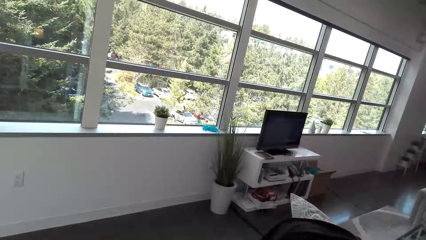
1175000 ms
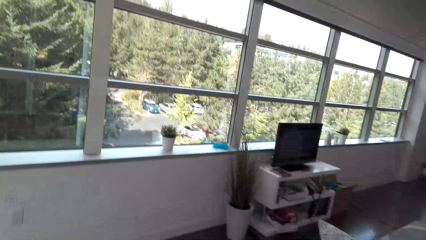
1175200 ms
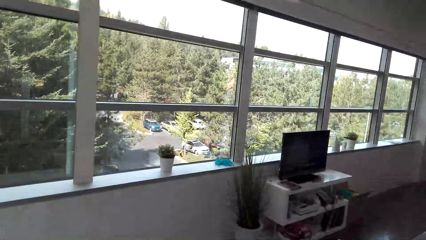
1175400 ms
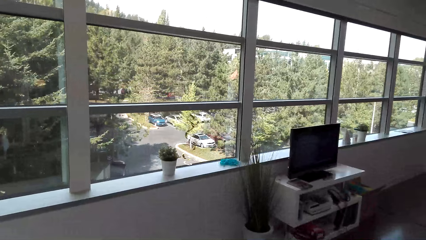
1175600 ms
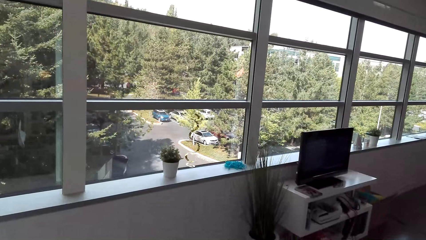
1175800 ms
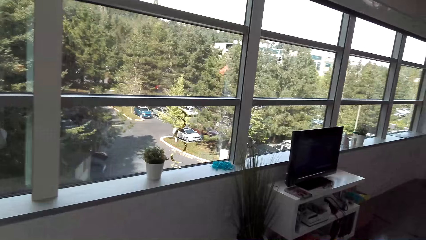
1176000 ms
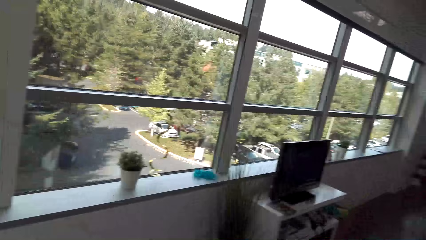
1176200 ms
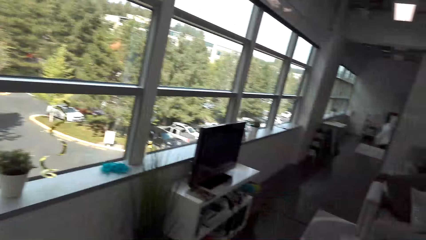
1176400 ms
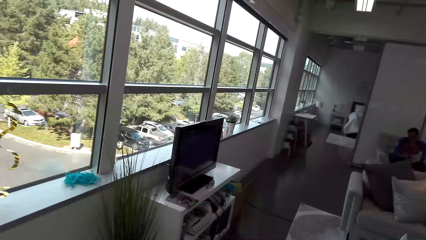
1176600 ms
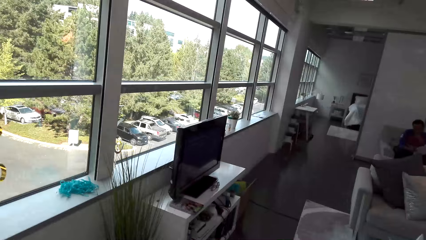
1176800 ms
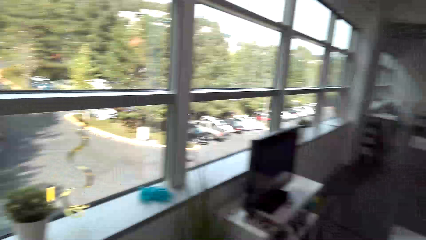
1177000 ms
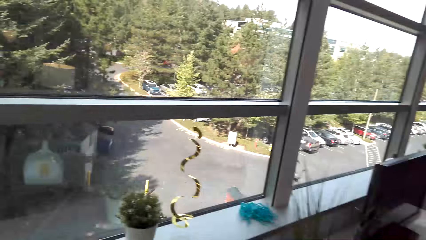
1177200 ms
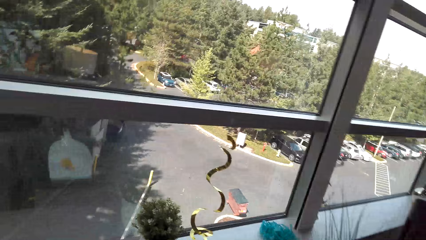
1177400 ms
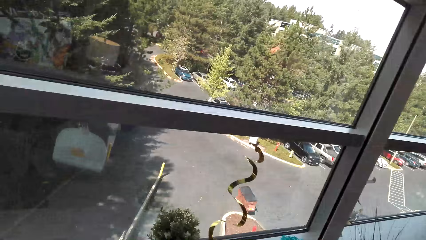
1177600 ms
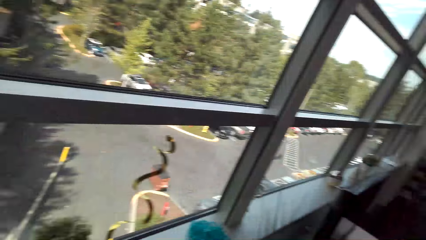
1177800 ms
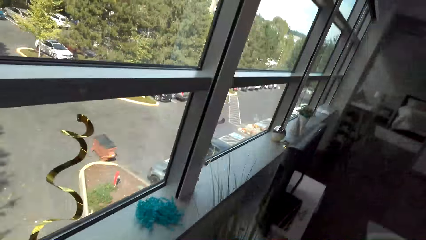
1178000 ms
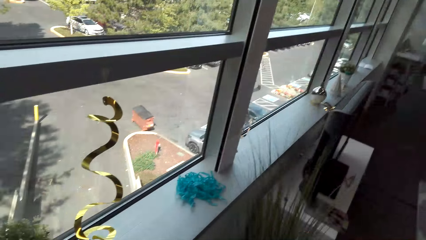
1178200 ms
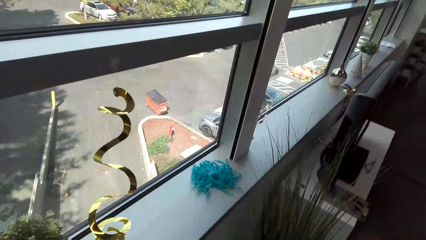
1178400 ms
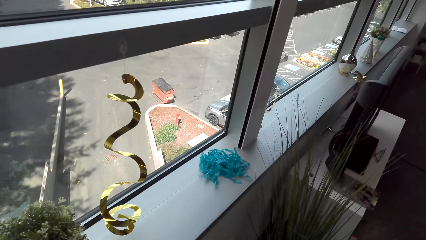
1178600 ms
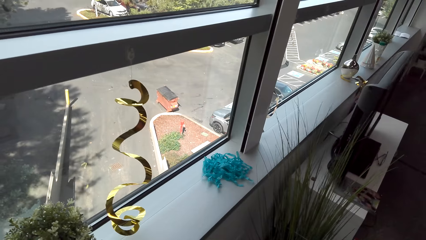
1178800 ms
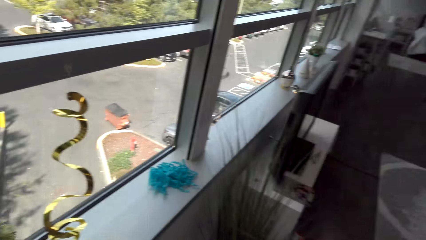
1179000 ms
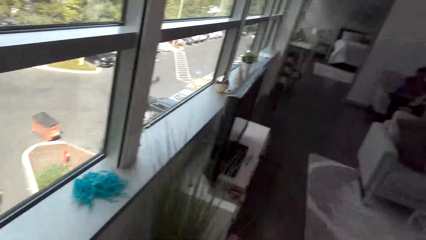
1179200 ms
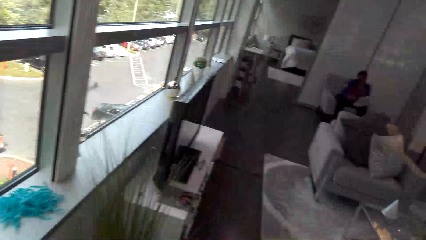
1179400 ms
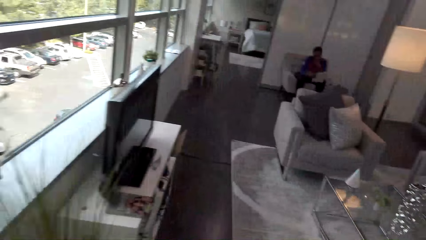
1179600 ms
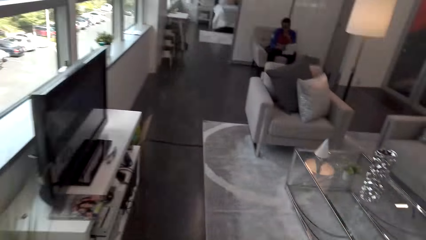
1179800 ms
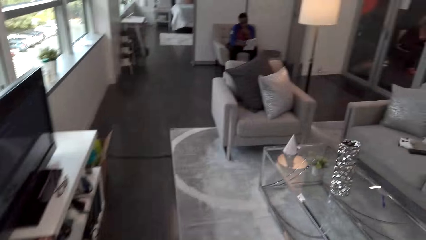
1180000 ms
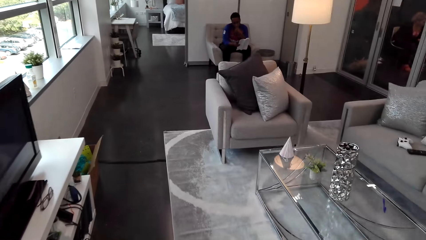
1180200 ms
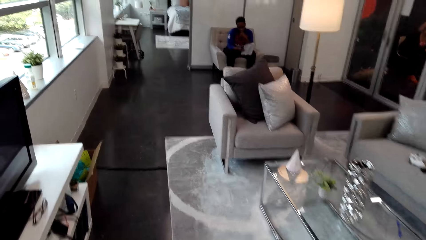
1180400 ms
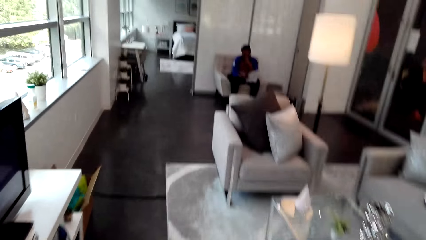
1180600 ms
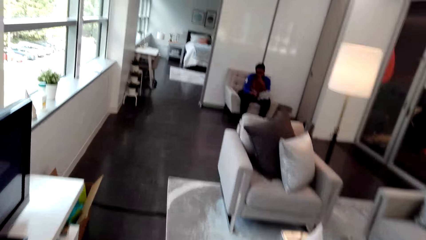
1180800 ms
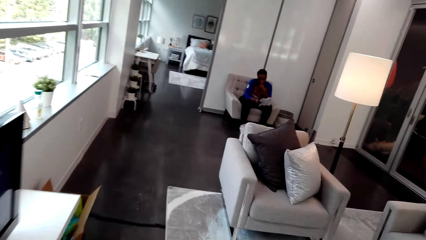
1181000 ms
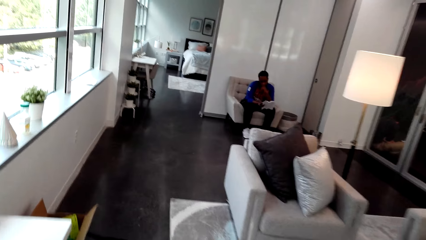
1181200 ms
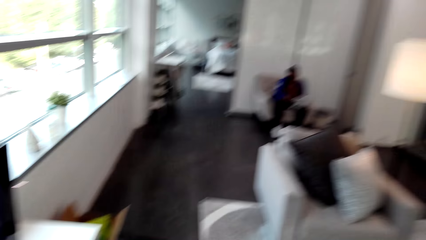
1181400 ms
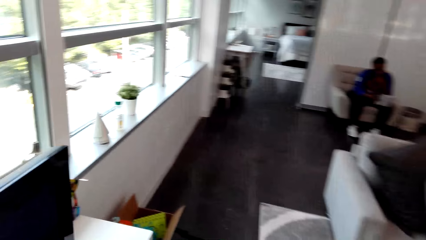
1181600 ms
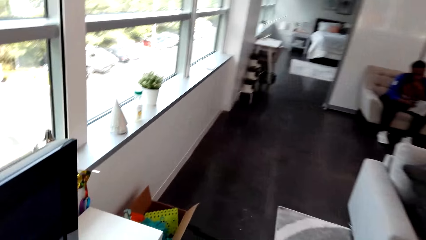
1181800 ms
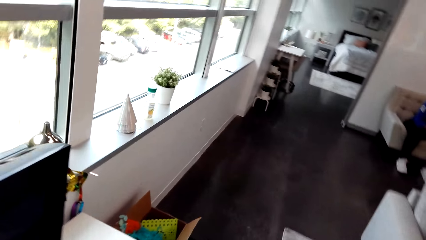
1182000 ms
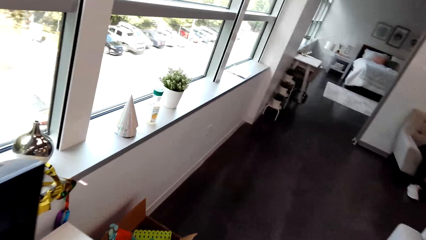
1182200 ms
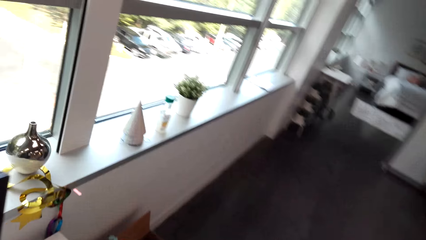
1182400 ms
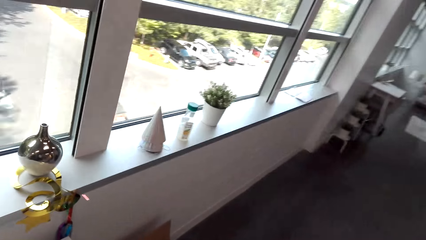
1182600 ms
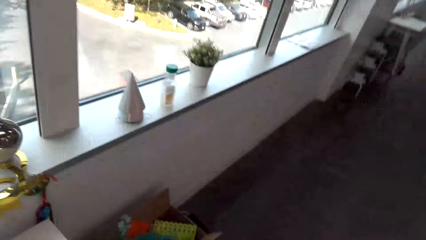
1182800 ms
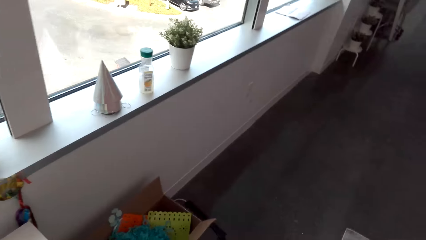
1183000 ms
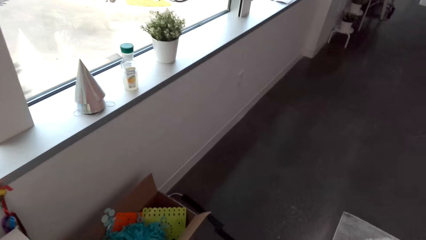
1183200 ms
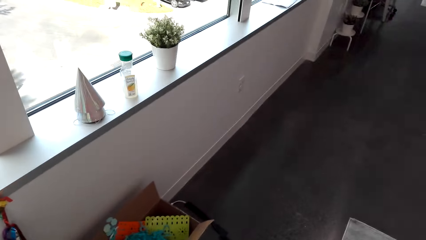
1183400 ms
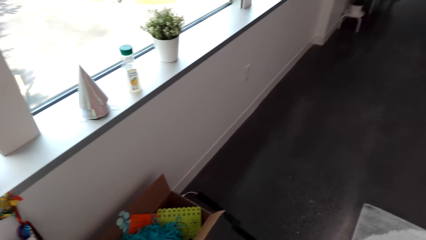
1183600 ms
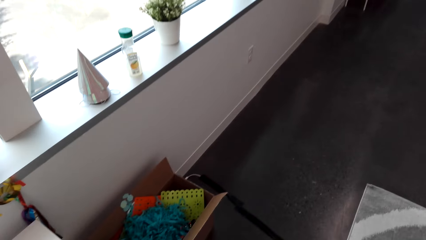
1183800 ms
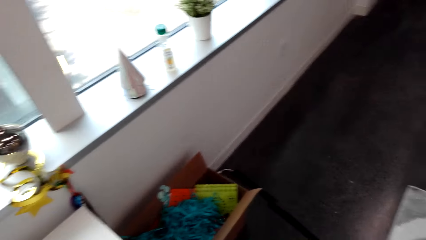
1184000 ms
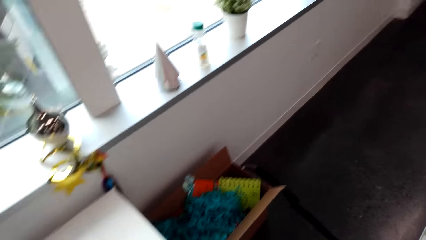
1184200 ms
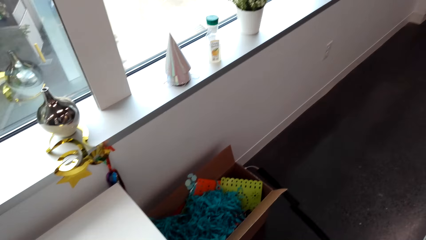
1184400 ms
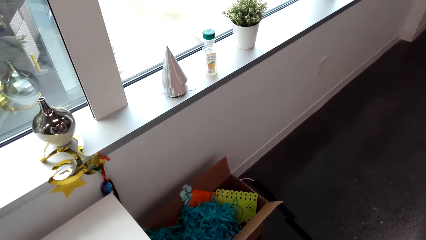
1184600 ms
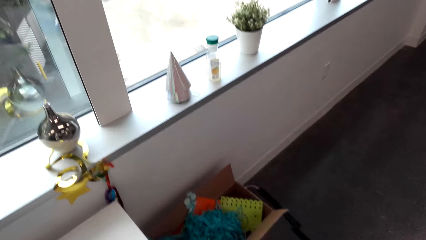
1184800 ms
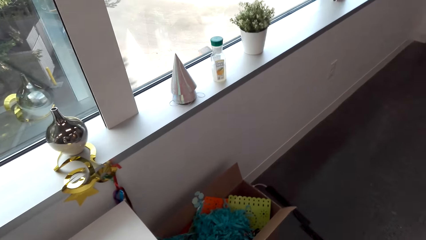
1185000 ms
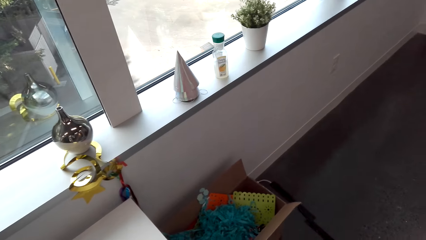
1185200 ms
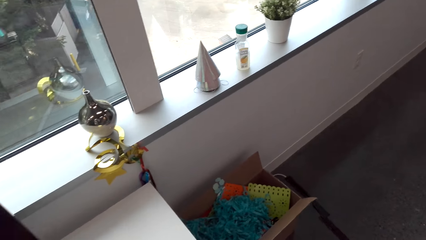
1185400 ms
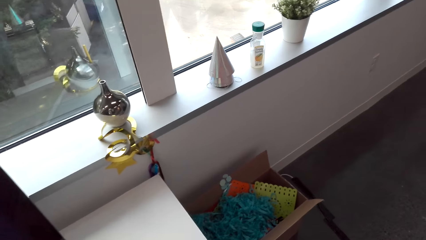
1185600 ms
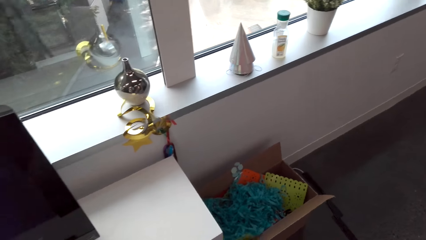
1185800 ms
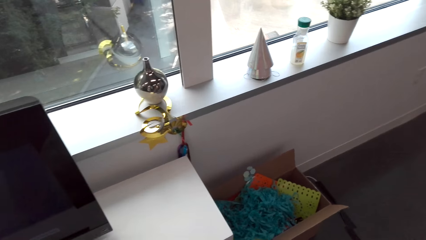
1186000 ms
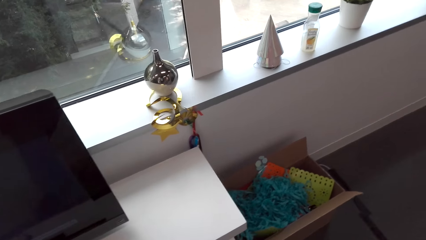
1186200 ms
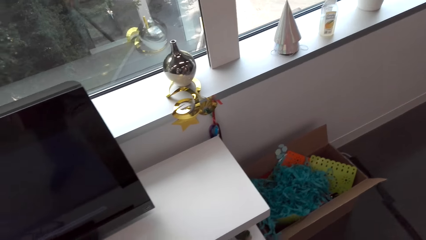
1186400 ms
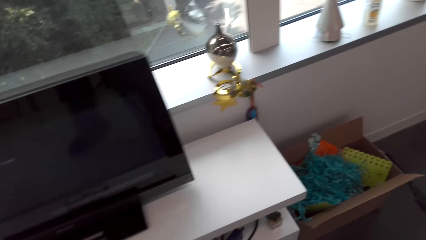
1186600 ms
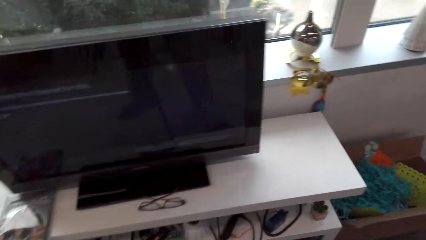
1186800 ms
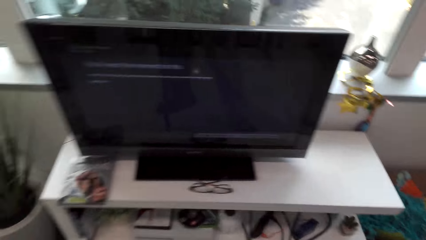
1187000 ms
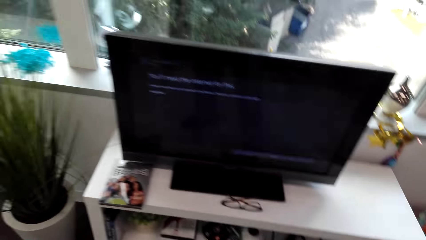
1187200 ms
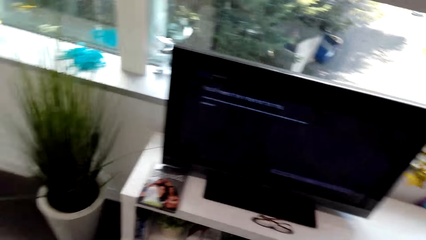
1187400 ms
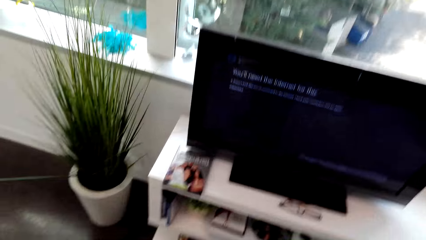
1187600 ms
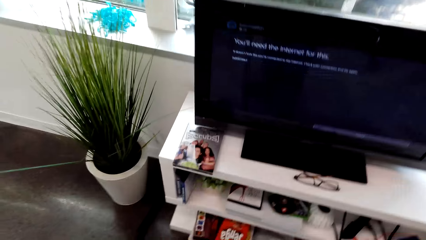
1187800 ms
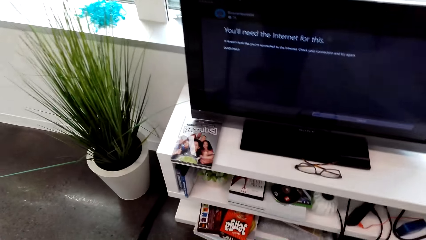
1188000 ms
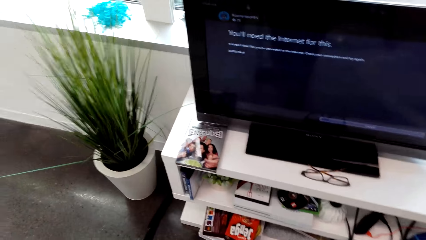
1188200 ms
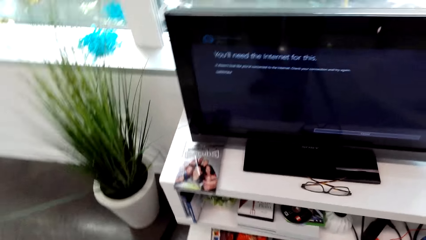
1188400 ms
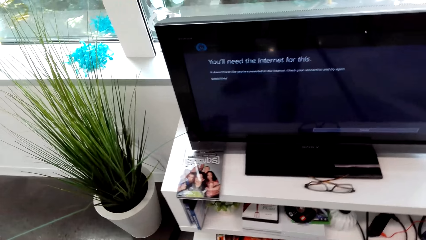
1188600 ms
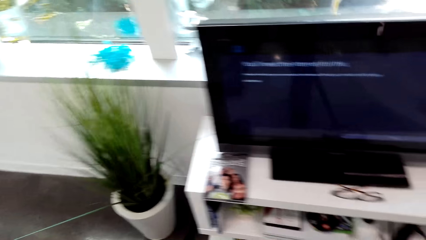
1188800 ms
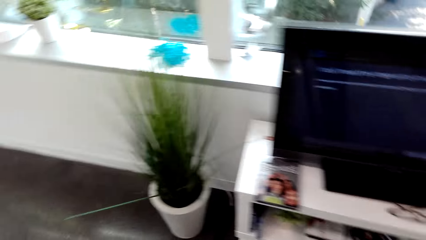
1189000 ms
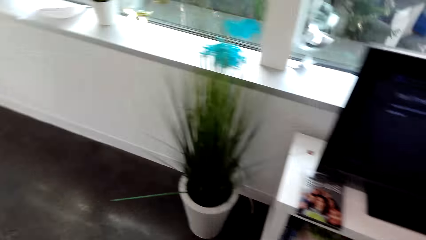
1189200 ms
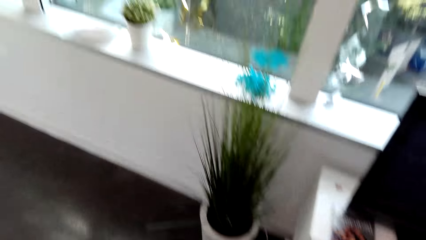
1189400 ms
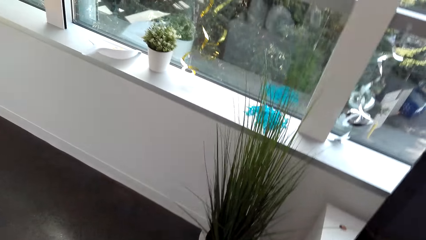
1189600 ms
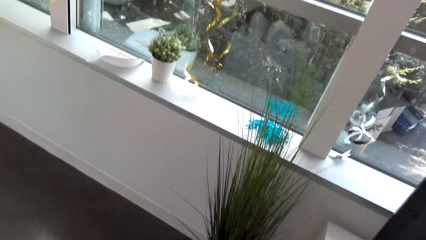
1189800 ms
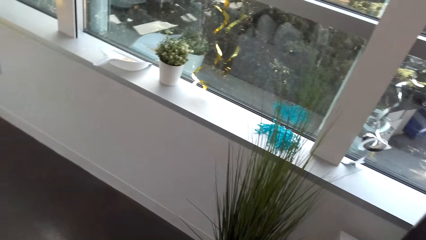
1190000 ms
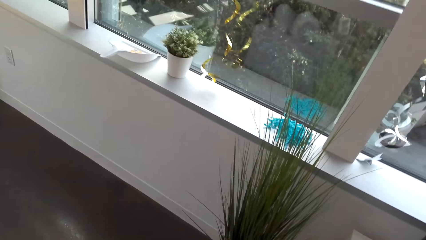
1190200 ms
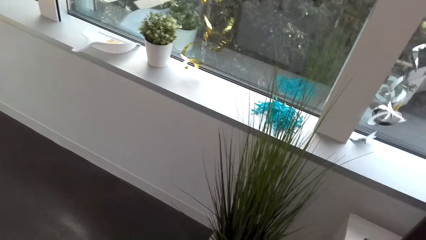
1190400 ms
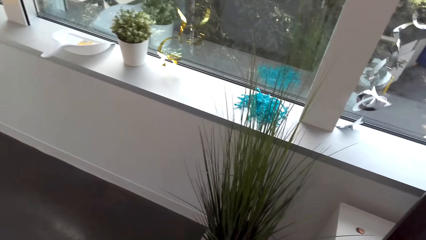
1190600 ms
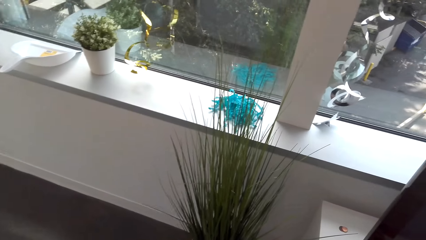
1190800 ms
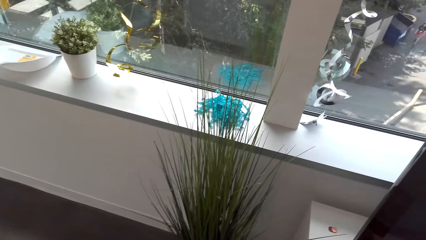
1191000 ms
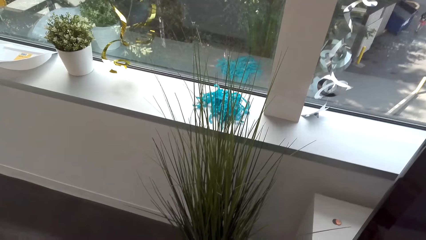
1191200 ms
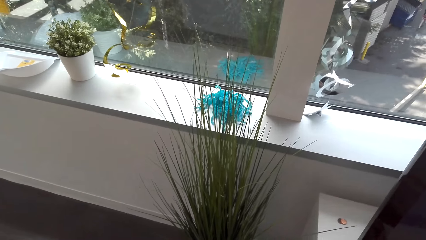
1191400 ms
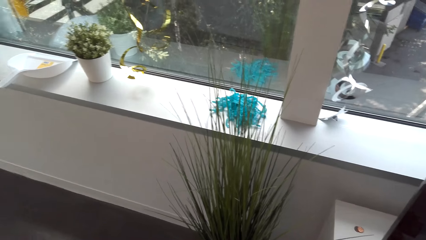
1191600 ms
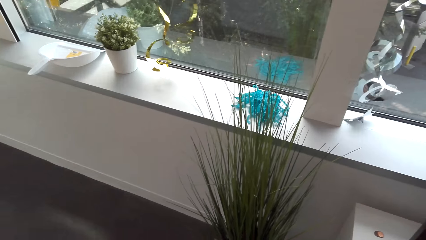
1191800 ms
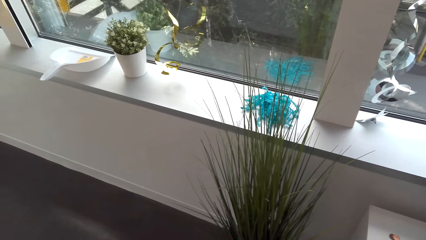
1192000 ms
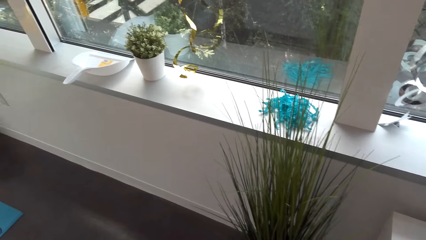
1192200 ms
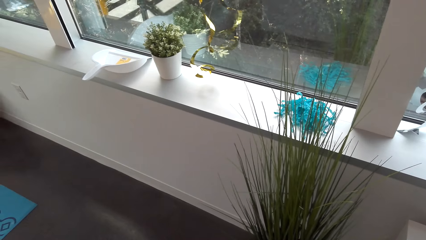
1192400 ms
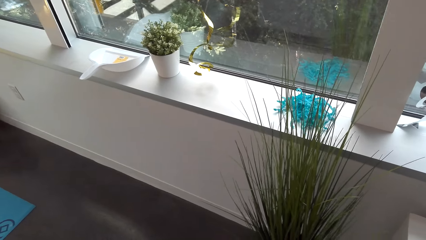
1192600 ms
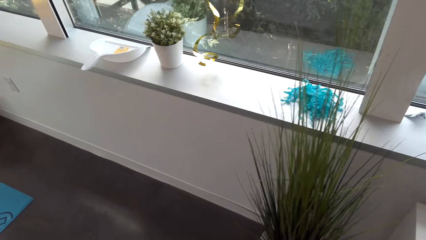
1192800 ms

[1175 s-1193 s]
The camera wearer looks at the window. They look at the decorations. They walk around. They look at the decorations. They look around. They sweep the floor with the broom. They look at the plant.
